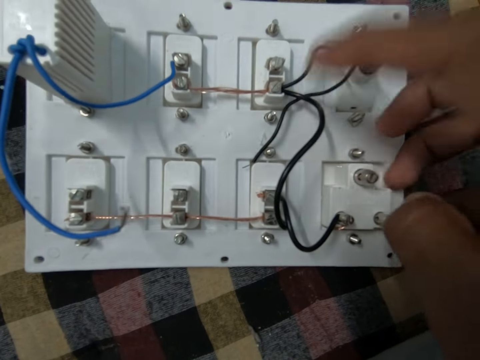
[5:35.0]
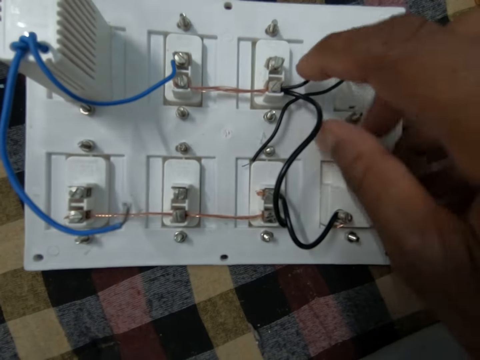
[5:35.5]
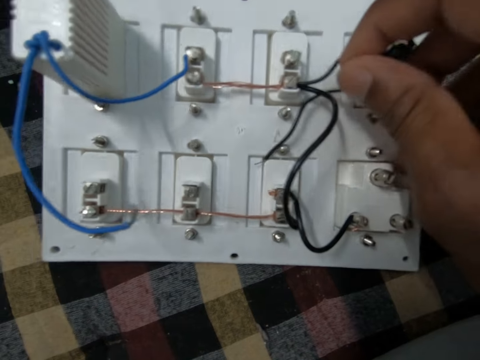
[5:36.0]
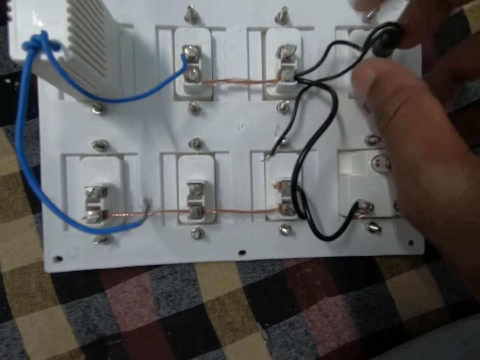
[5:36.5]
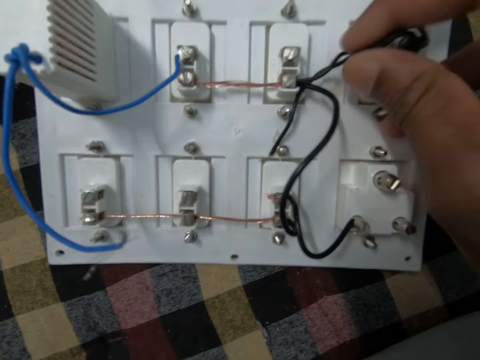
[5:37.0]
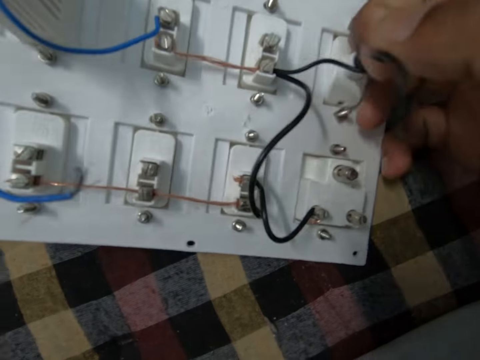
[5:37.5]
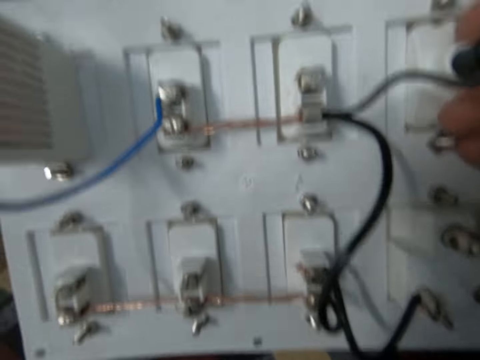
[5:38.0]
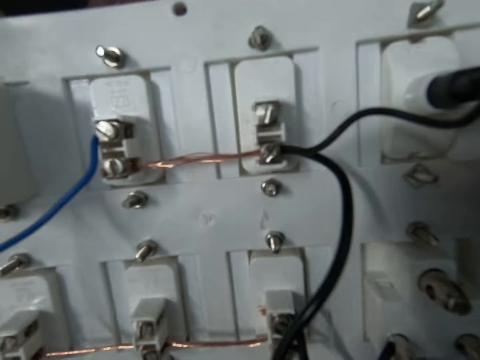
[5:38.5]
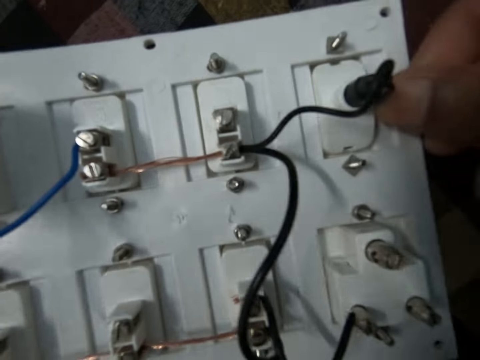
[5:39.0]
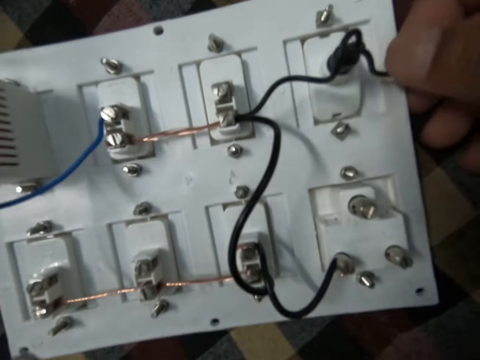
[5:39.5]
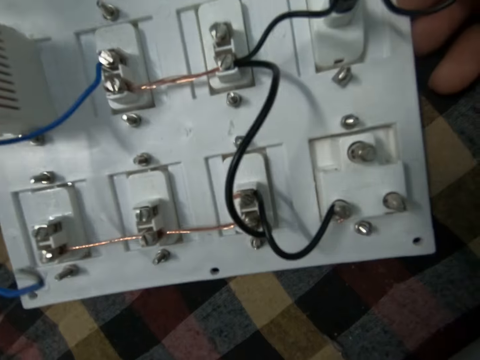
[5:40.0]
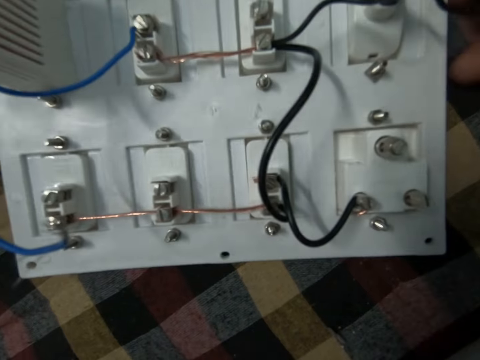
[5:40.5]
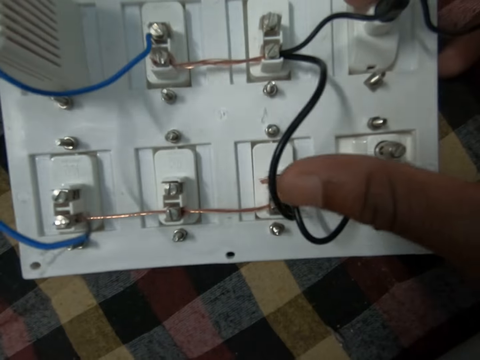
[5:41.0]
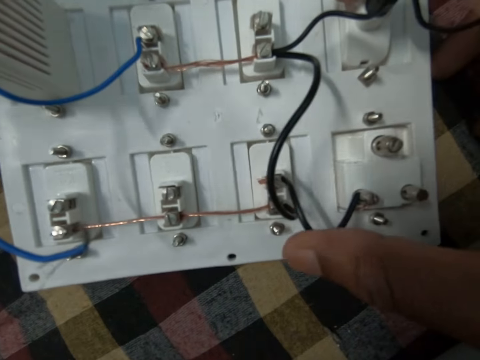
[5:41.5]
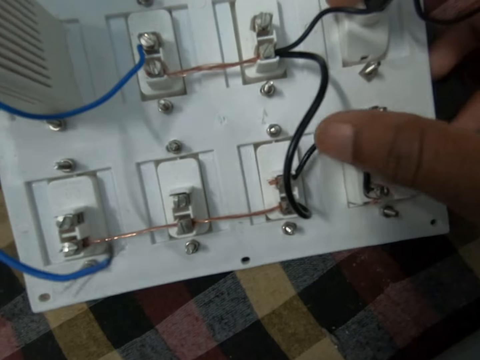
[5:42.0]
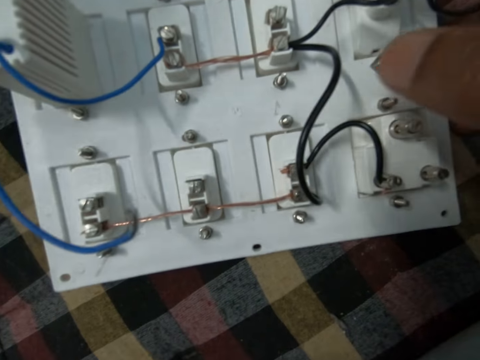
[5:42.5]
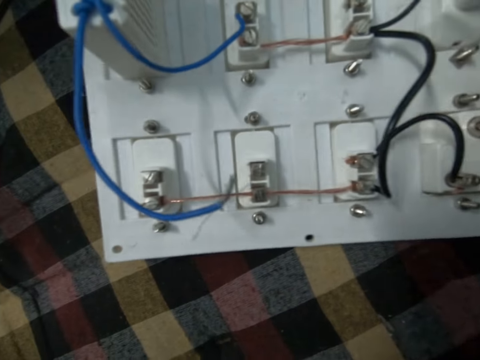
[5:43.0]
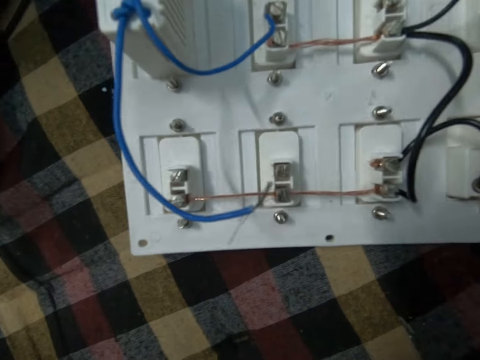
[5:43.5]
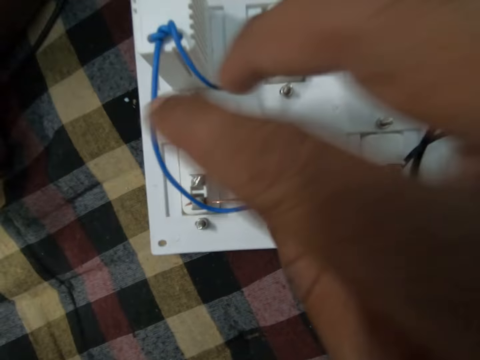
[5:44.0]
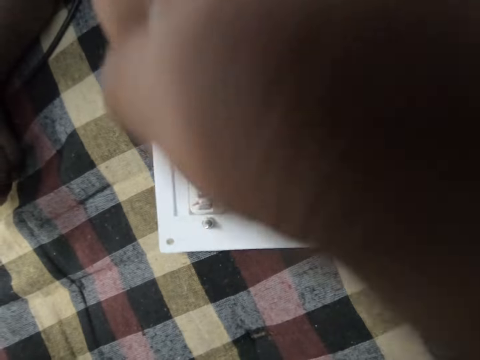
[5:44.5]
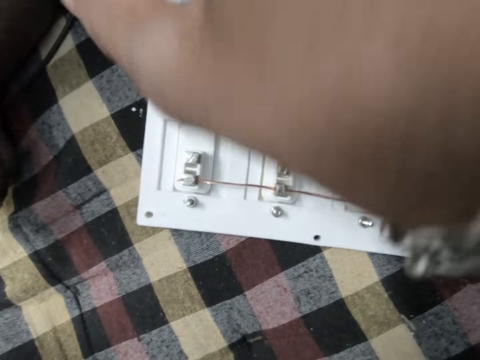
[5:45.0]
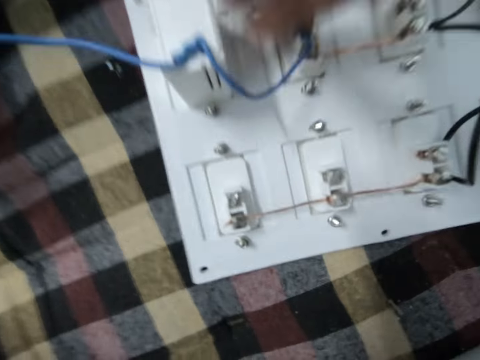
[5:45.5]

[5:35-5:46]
The camera wearer stares at the socket. They touch the wire. They stare at the socket. They touch the wire.

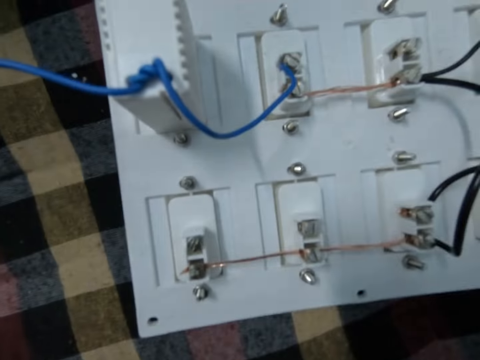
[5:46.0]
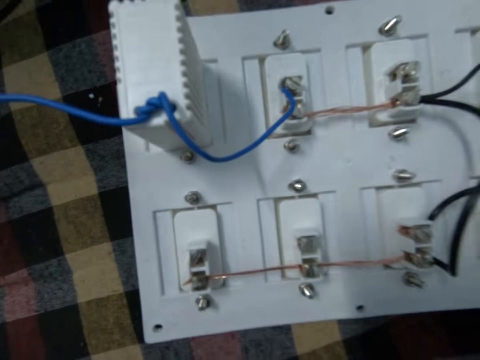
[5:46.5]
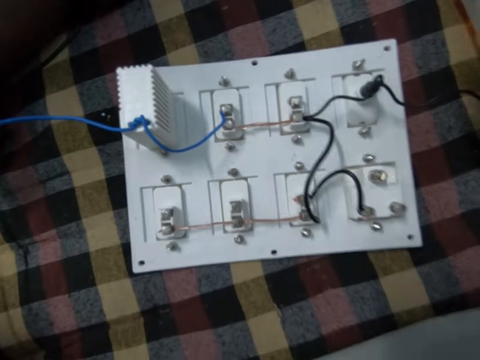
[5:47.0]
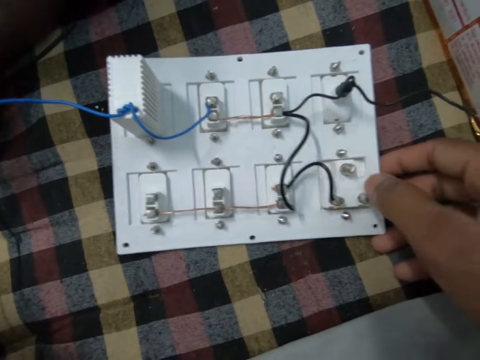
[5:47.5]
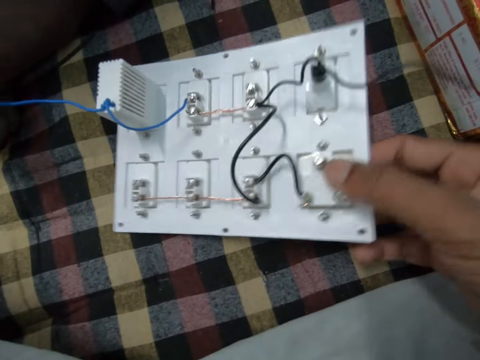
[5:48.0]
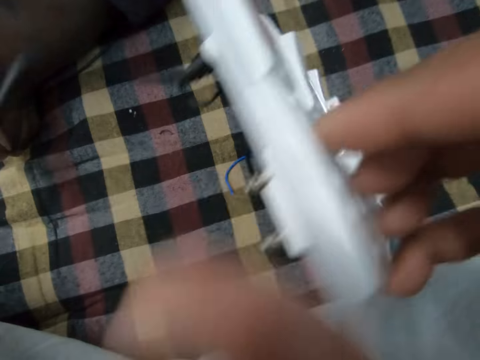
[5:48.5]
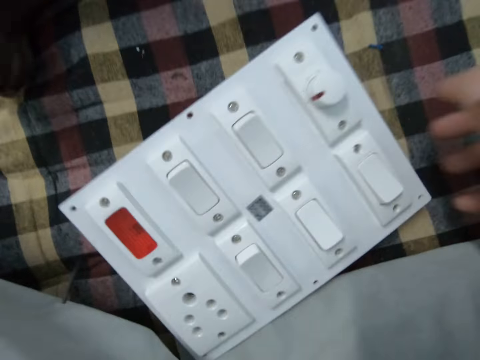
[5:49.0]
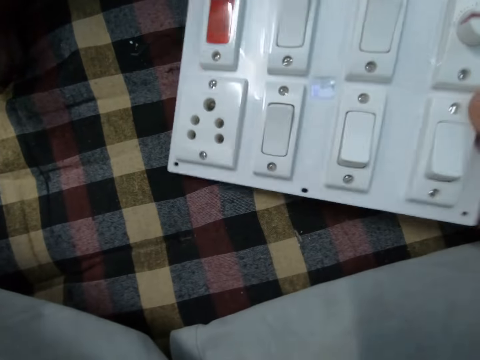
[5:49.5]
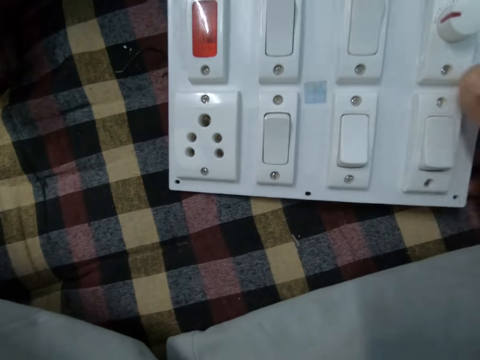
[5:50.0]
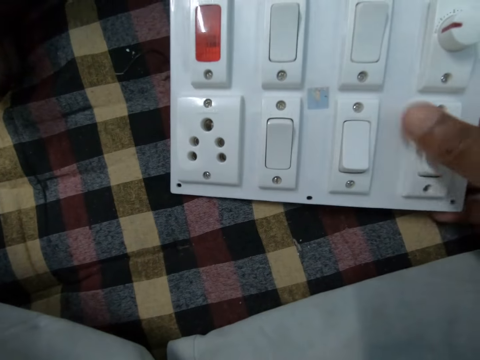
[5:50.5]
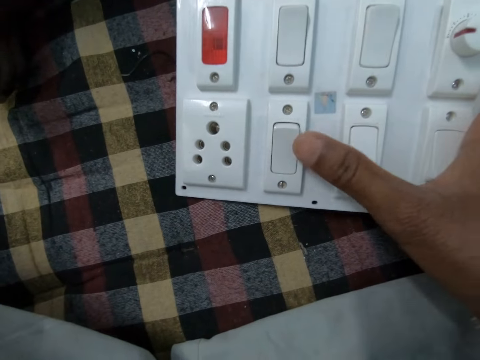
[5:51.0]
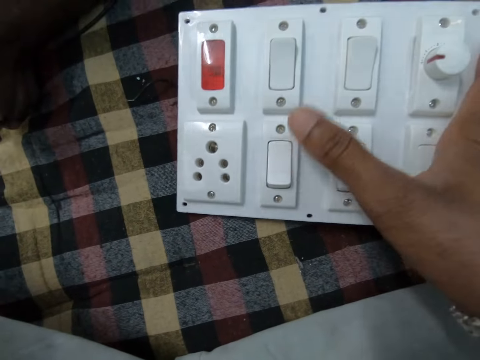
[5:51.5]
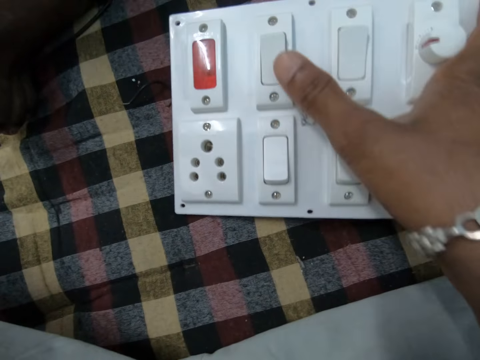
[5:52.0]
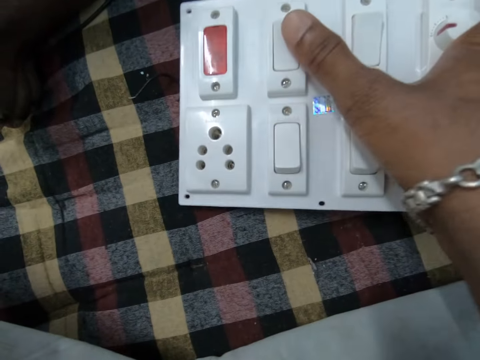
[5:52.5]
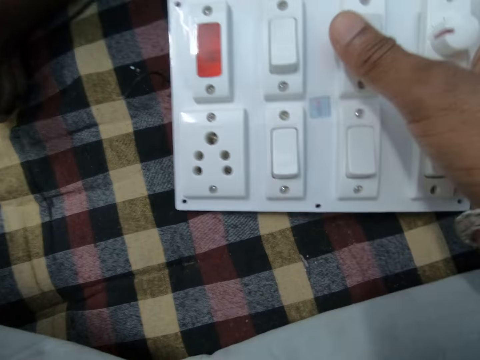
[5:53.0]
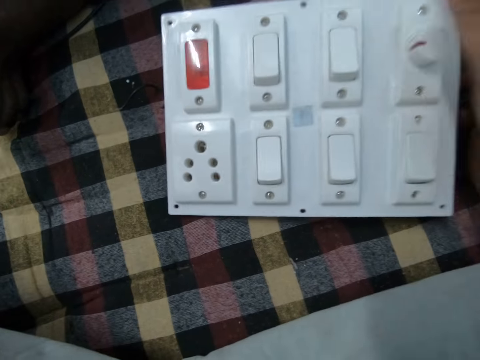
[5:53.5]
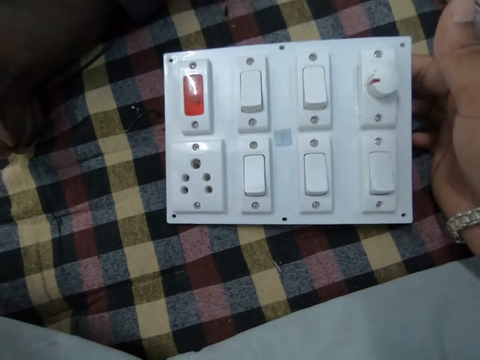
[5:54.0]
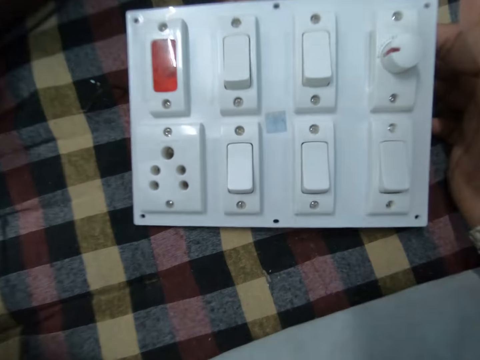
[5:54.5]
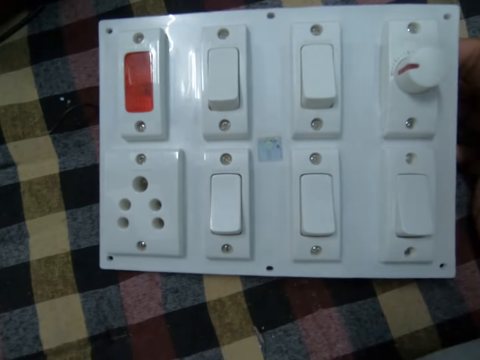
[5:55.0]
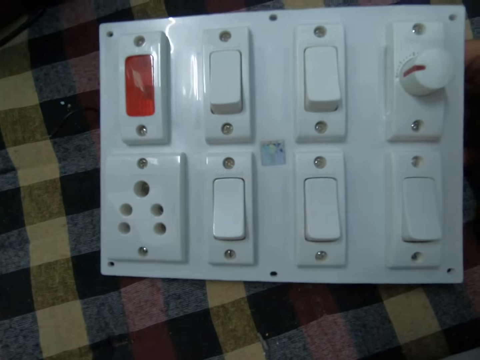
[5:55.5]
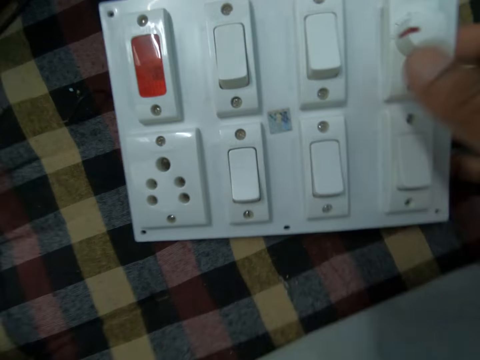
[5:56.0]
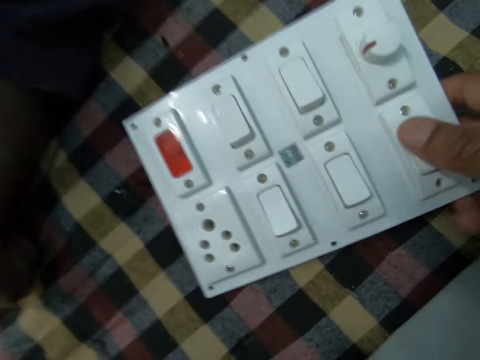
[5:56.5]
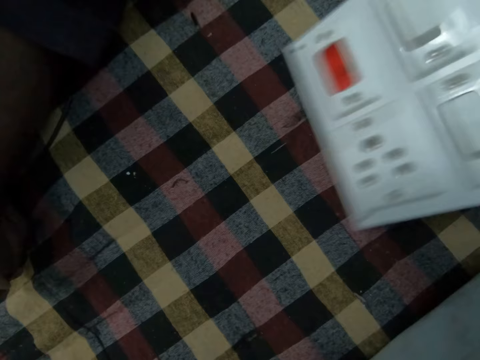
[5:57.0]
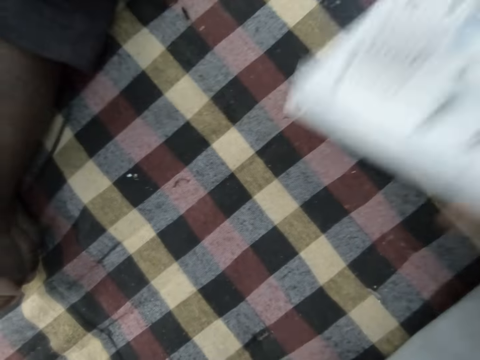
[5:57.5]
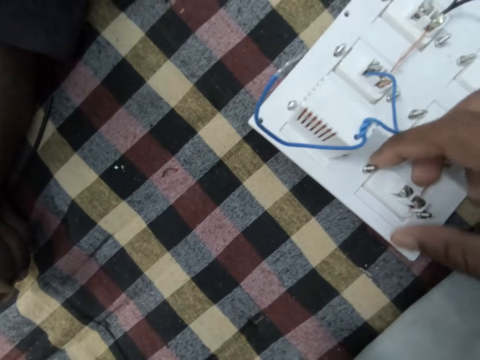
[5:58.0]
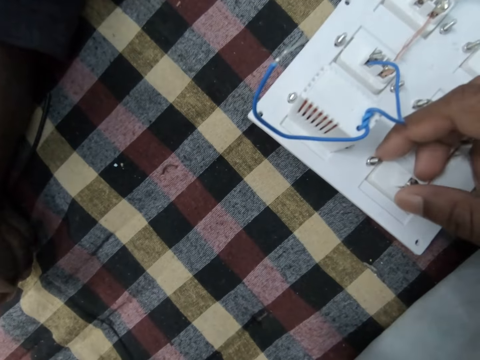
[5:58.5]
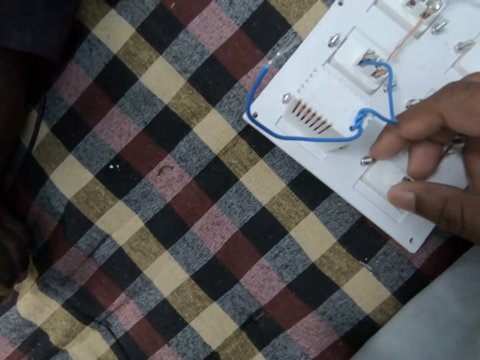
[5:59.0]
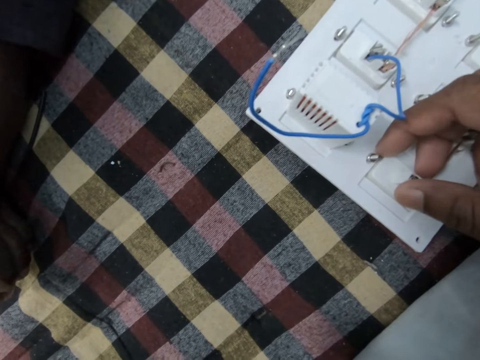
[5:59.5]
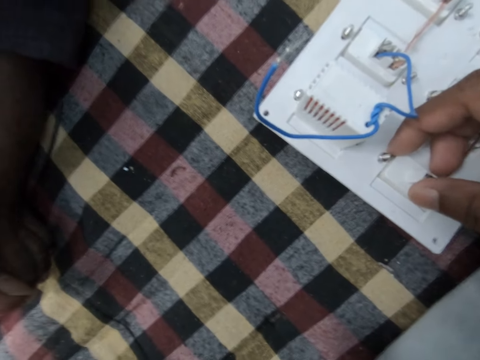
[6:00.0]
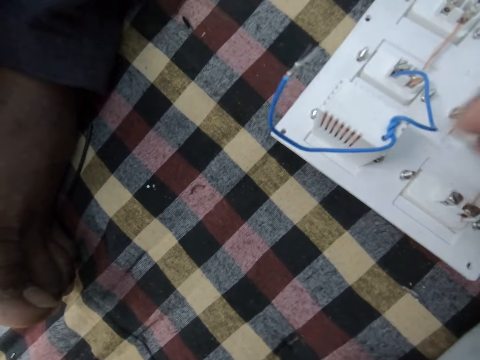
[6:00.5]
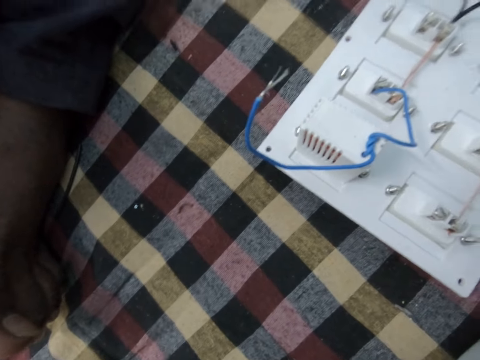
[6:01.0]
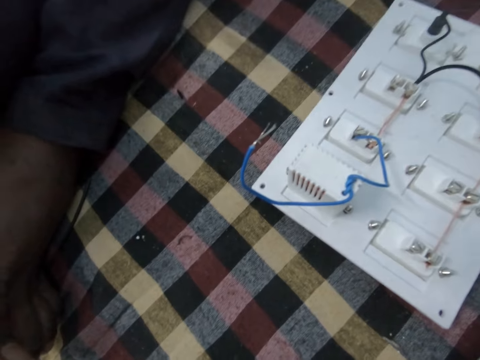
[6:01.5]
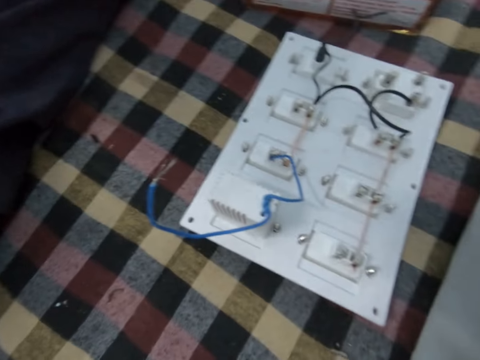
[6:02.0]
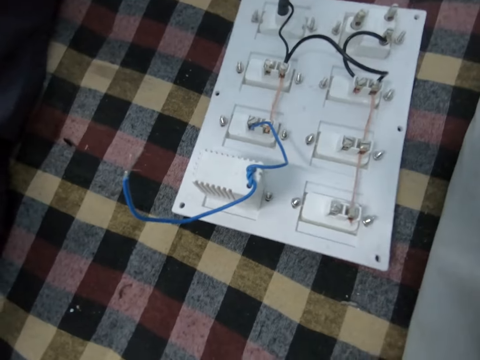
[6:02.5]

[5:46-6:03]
The camera wearer stares at the socket. They pick up the socket. A man holds the switch in the hand. The camera wearer picks up the socket again. The man puts the switch down. The camera wearer drops the socket on the floor. The man holds the switch with the hand. The camera wearer moves the socket. The man puts the switch down and presses the switch. The camera wearer operates the socket. They stare at the socket. The man holds the switch with the hand. The camera wearer turns the socket. The man turns the switch upside down and puts the switches down. The camera wearer stares at the socket. The man removes the hand from the switch.
